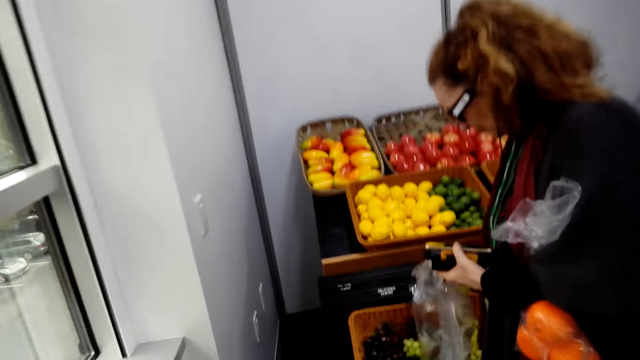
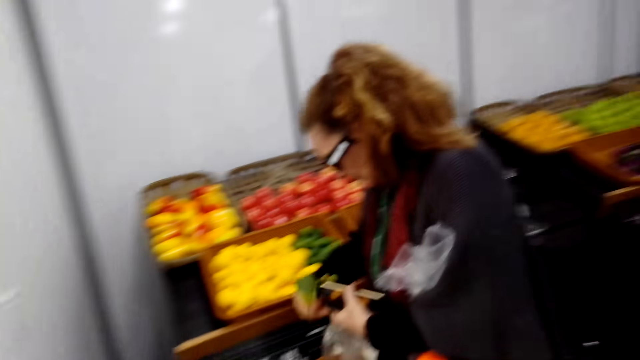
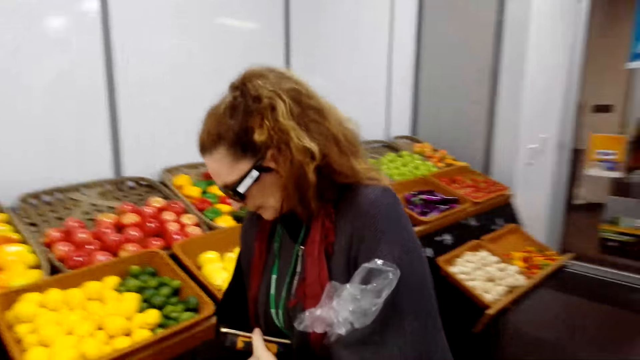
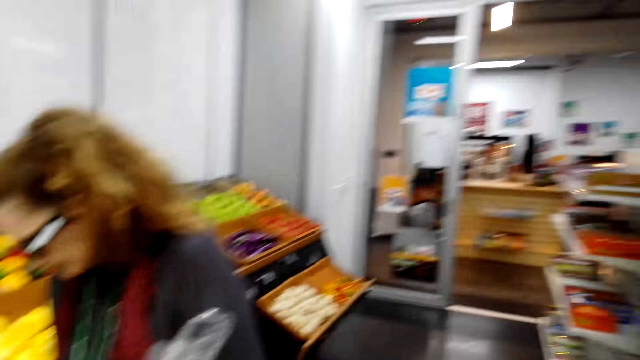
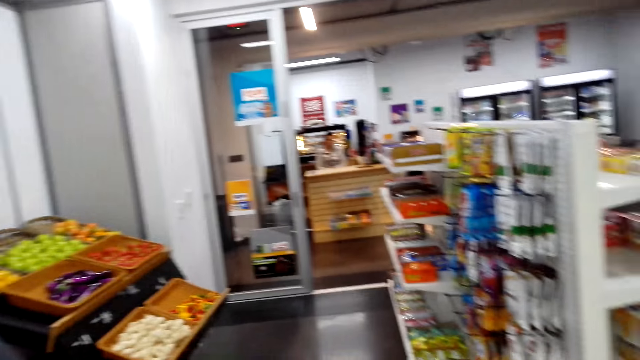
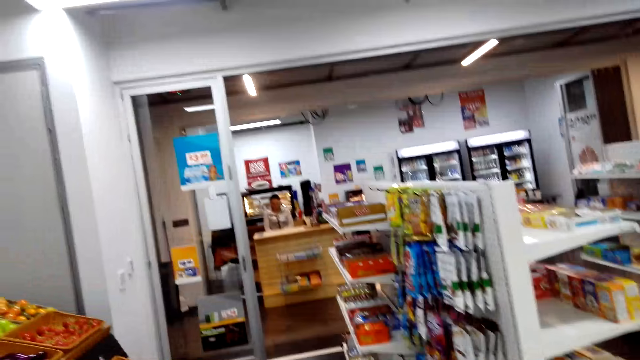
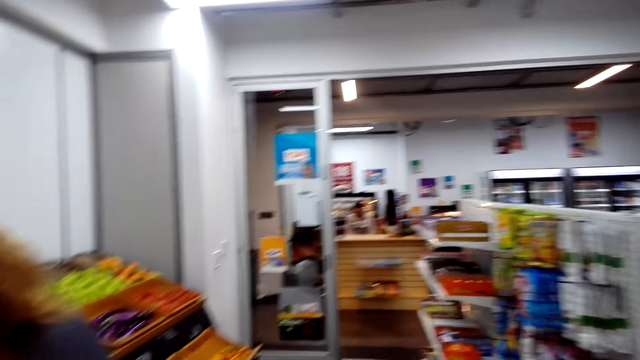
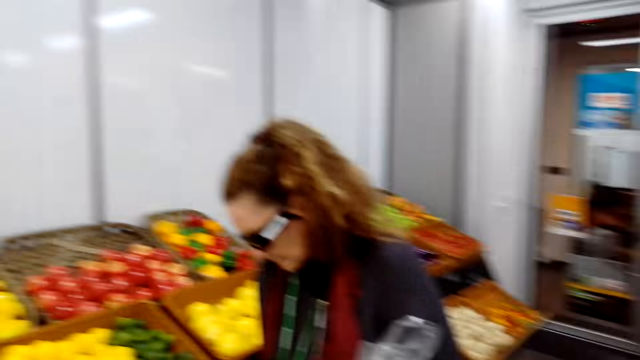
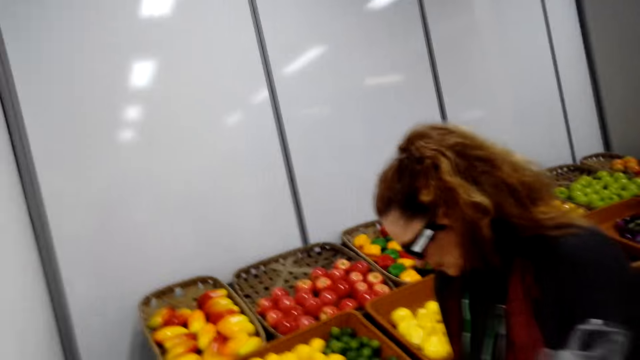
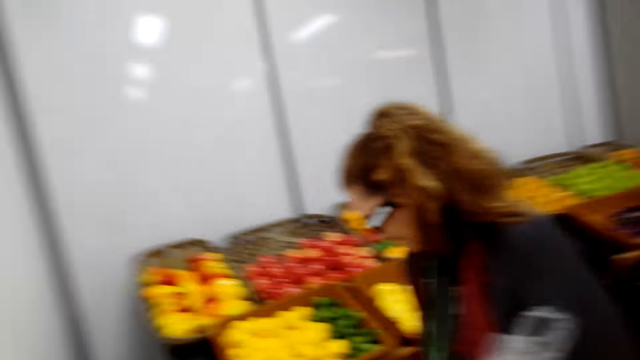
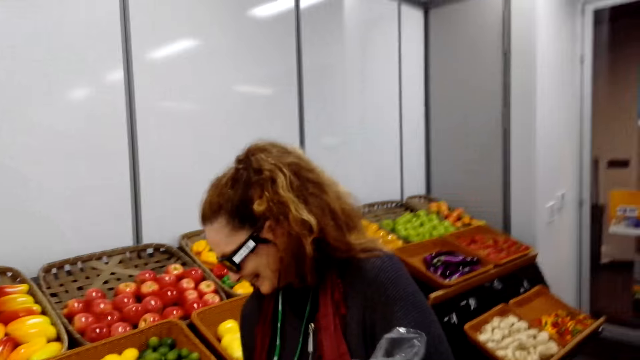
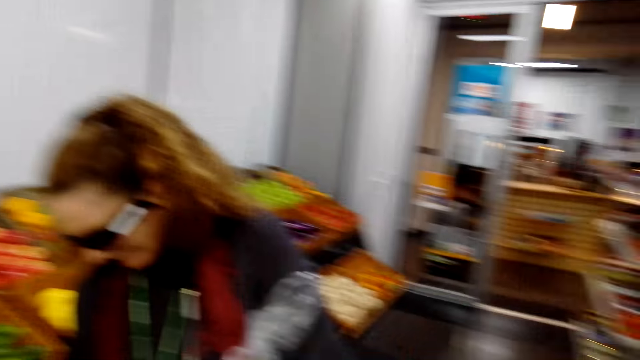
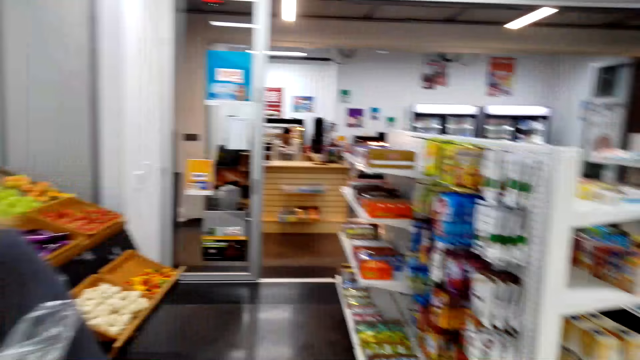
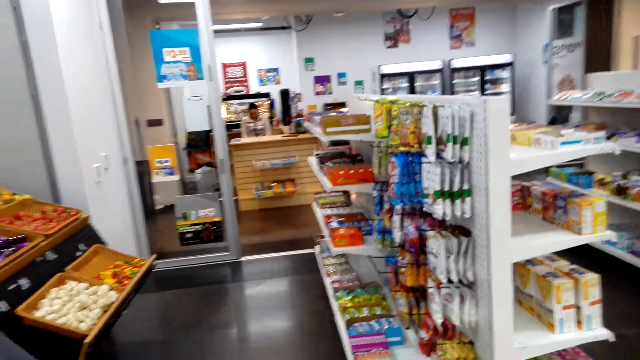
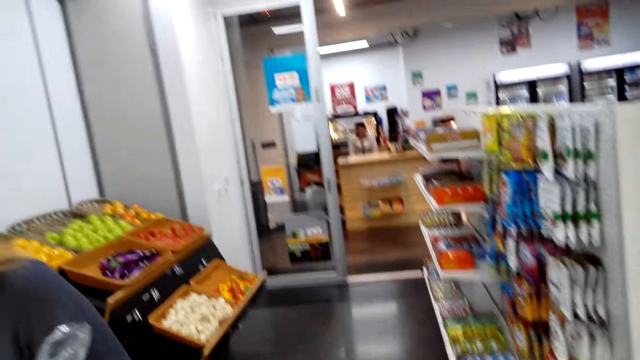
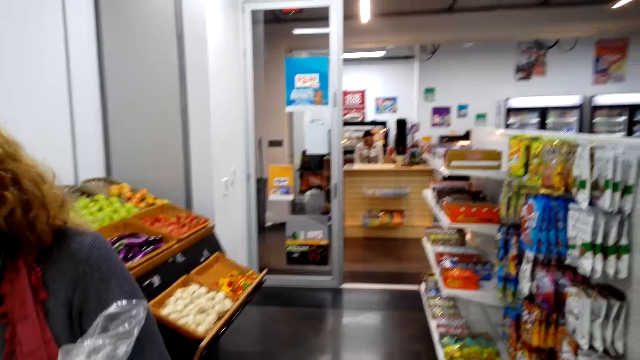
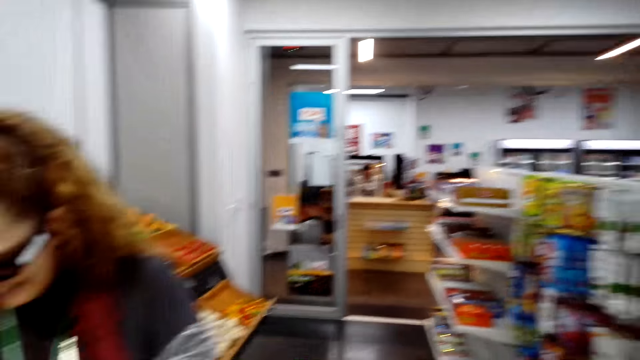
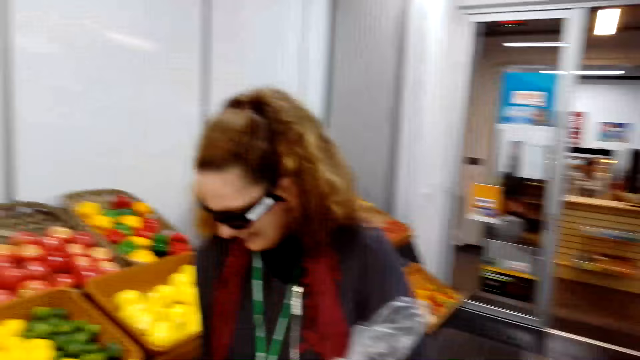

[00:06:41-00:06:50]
A woman picks the oranges on the shelves. The woman puts the oranges in the nylon paper. The camera wearer converses with the woman.

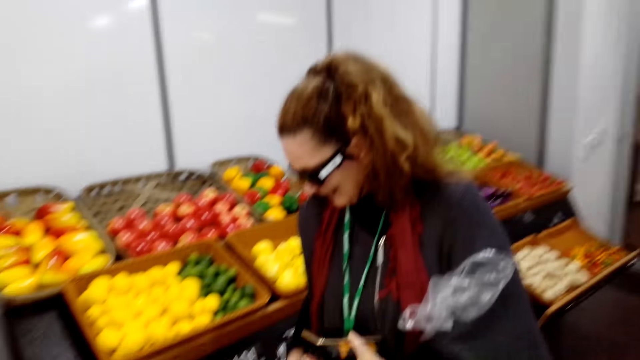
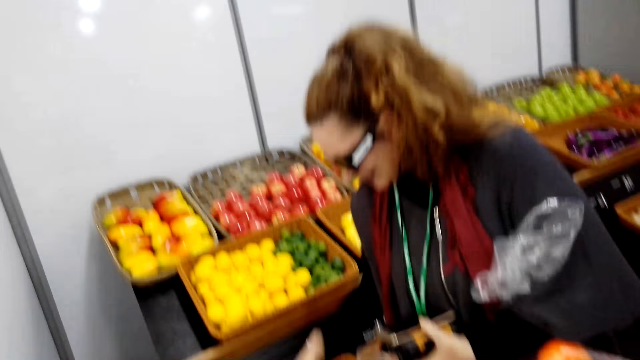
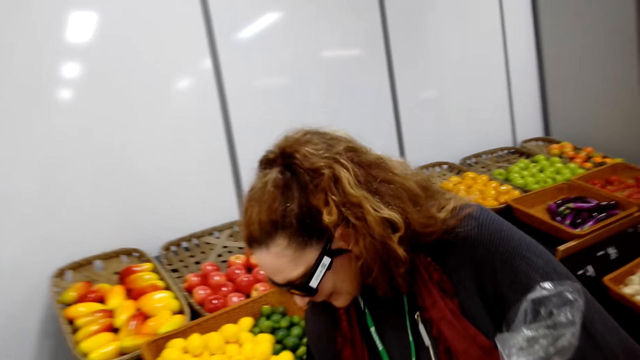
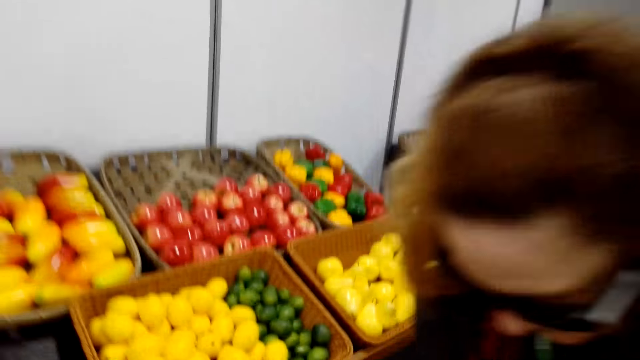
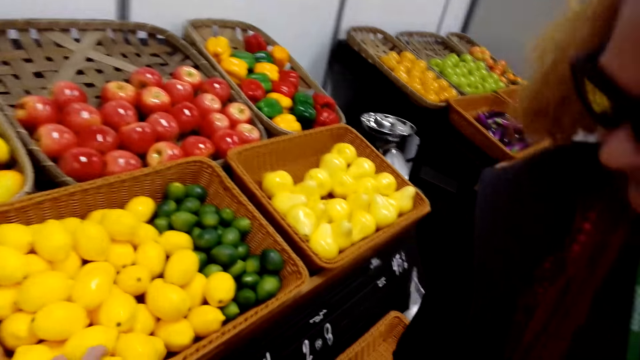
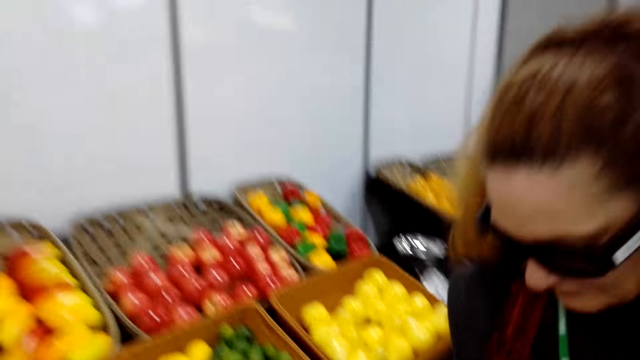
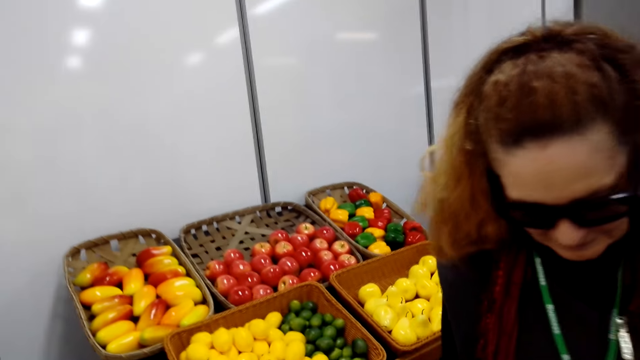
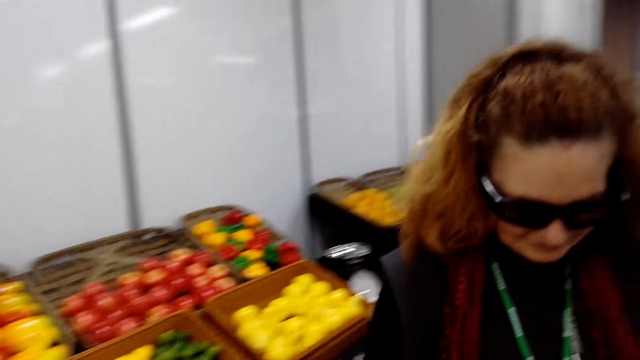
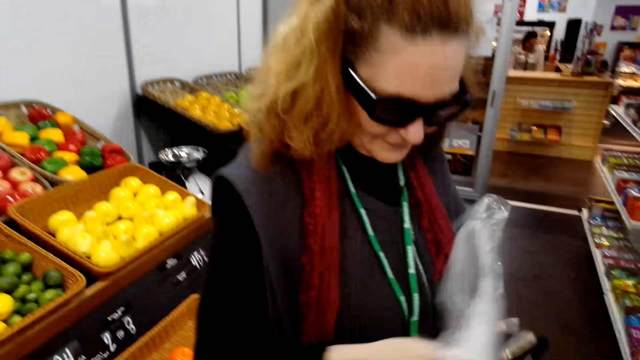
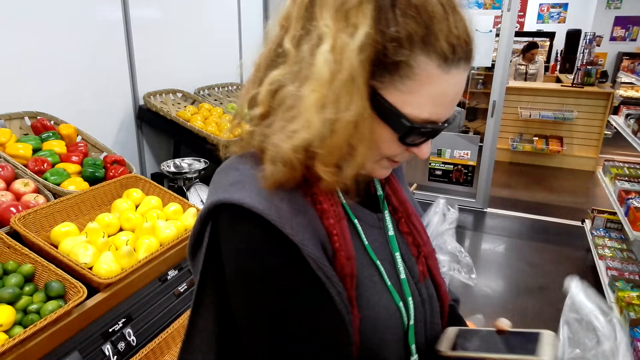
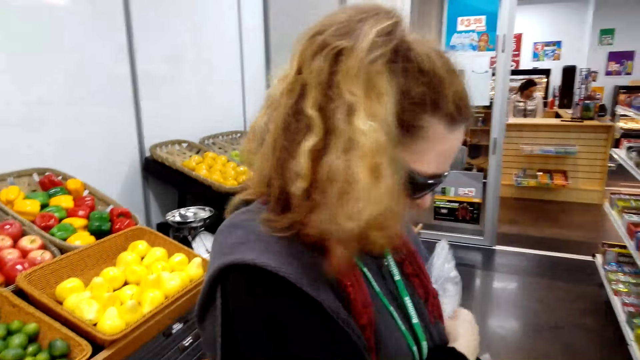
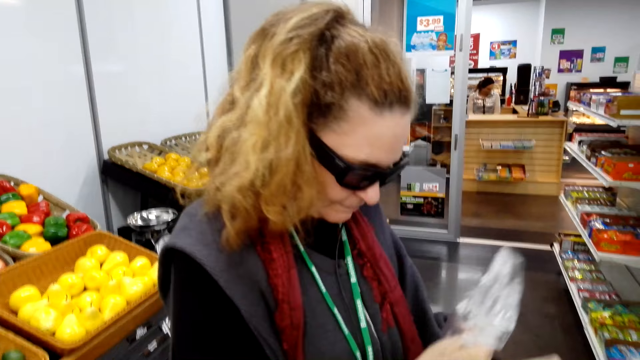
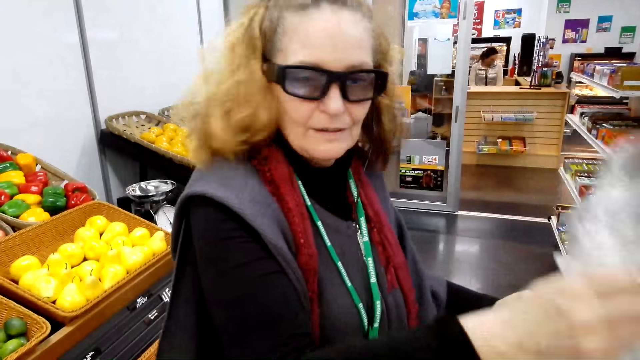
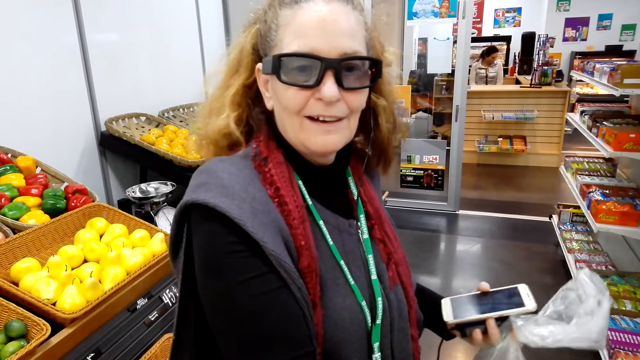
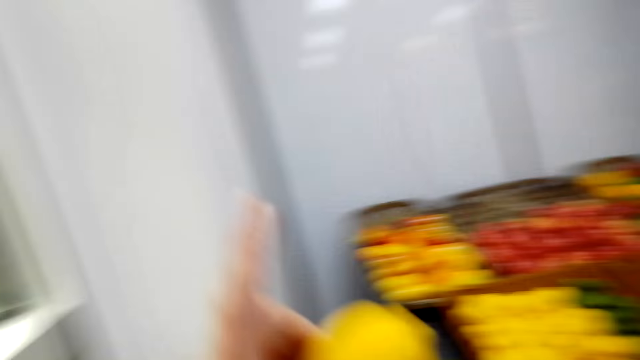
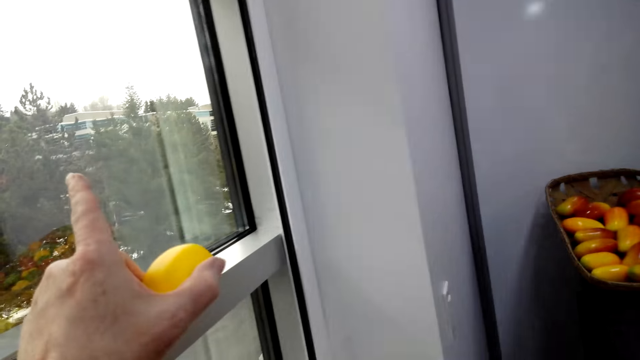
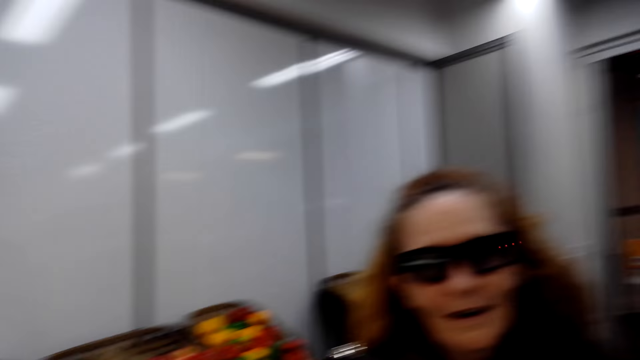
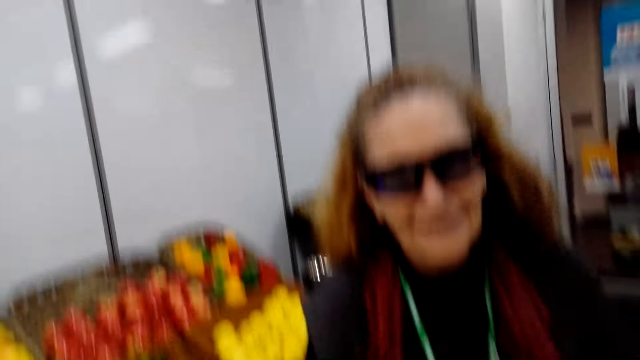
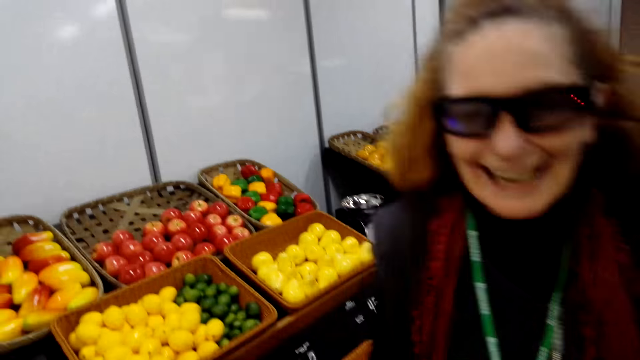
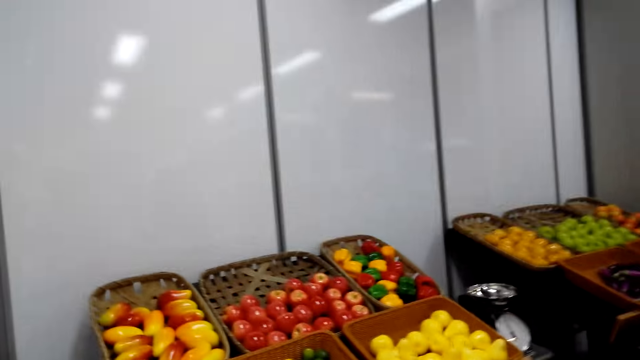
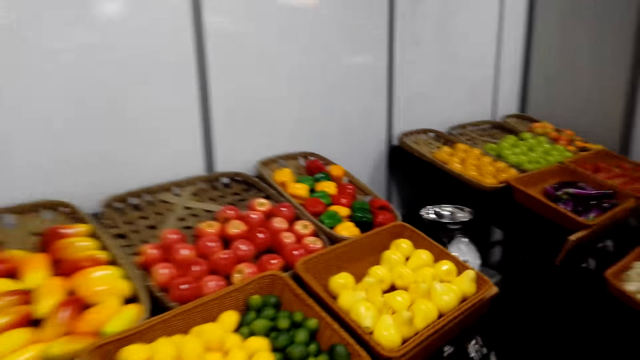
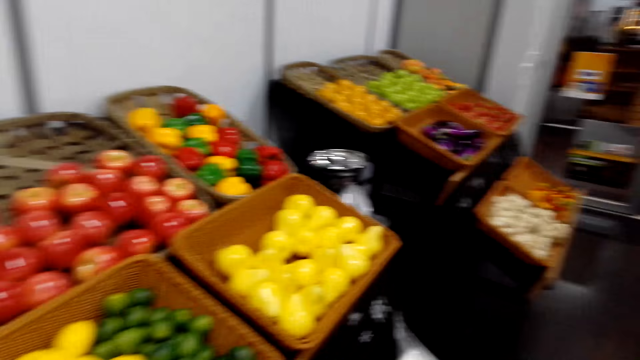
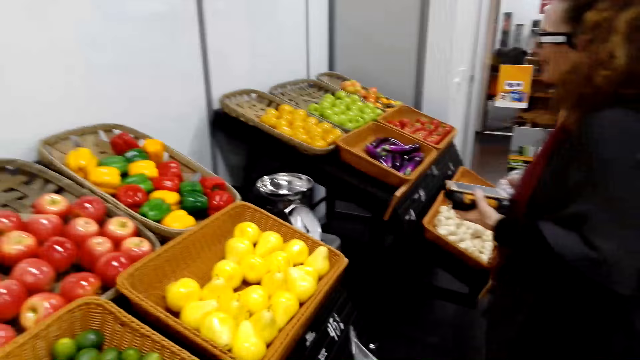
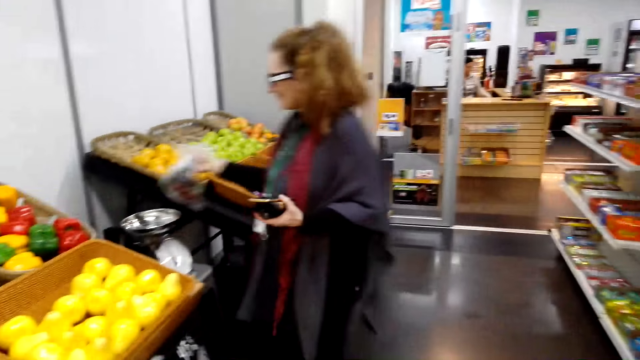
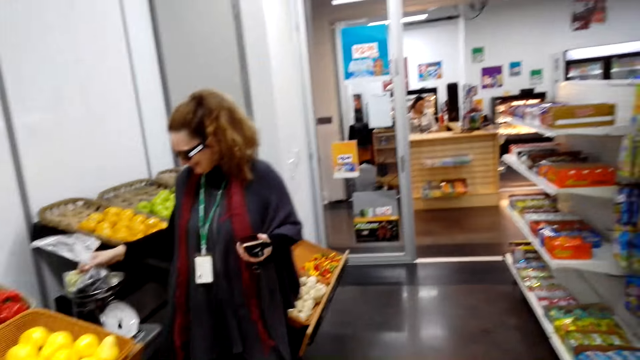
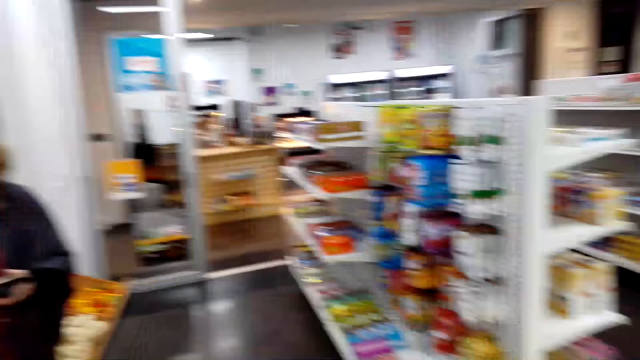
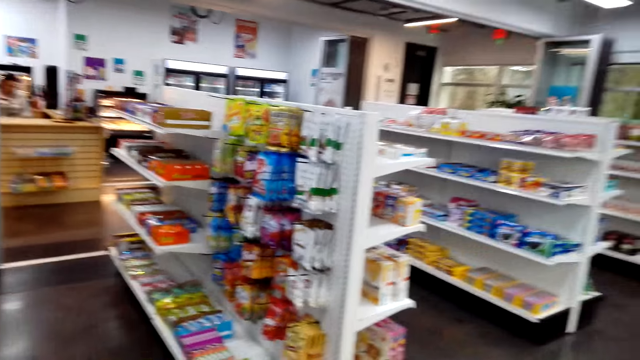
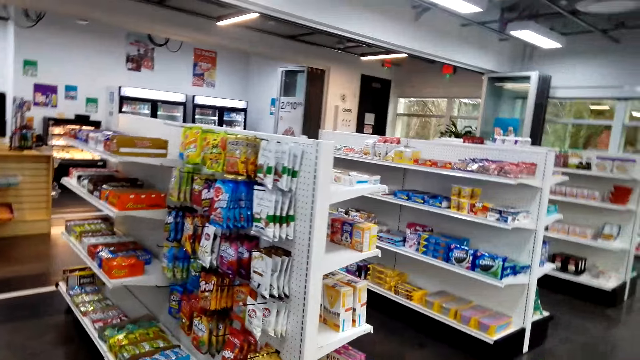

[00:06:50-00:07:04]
A woman picks the oranges on the shelves. The woman puts the oranges in the nylon paper. The camera wearer converses with the woman. The woman touches the nylon paper. The camera wearer holds a fruit. They point at the window. They converse with the woman. The woman puts the nylon paper on the weighing machine.
